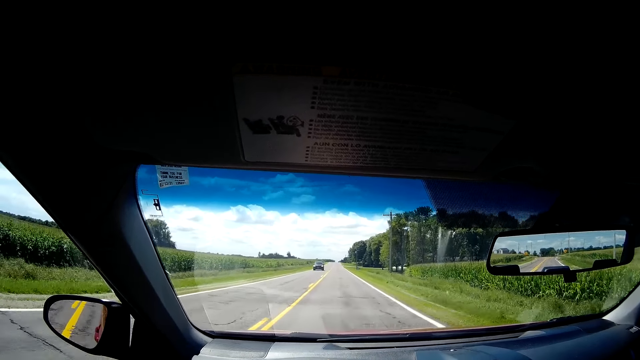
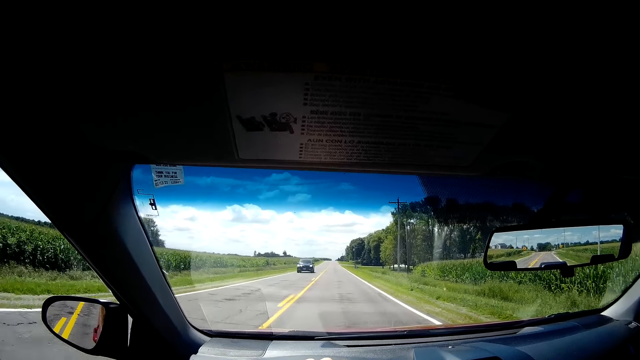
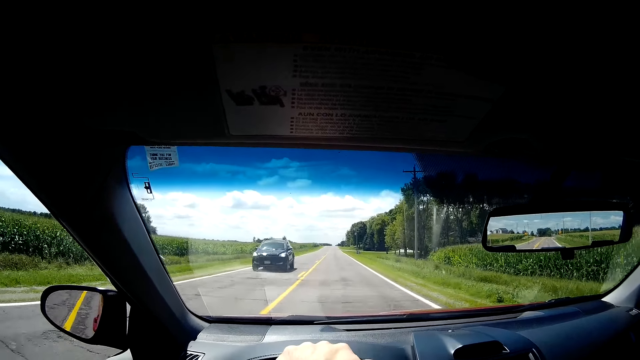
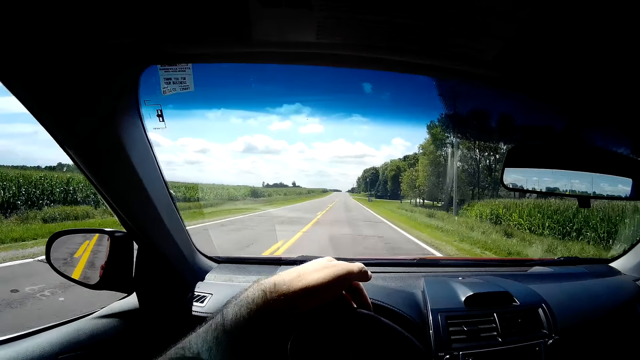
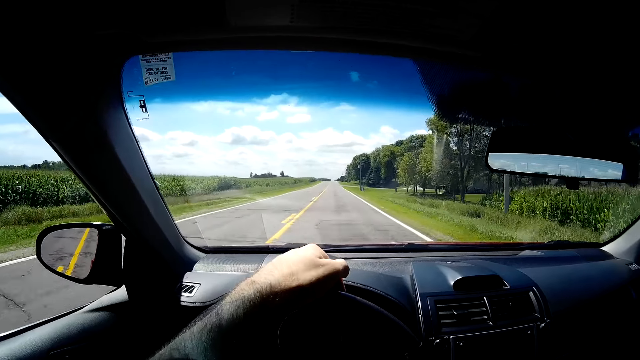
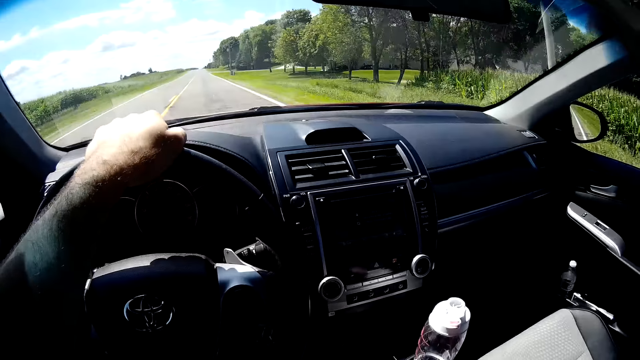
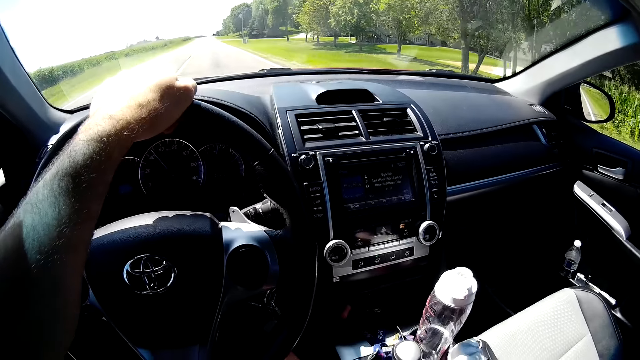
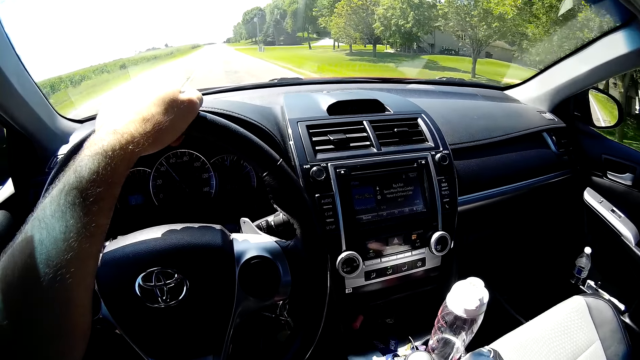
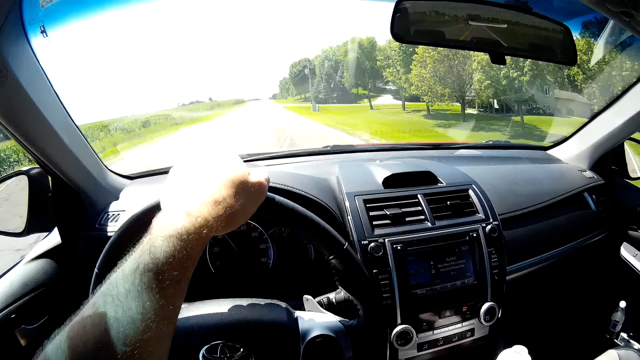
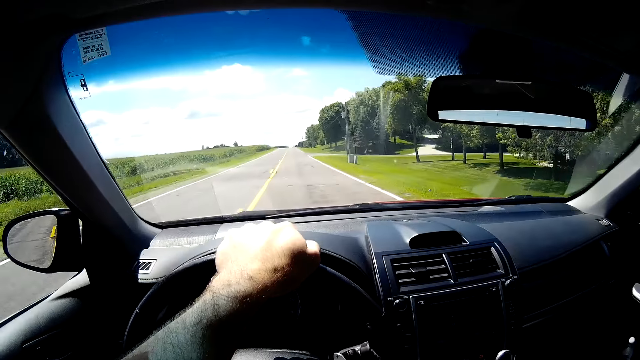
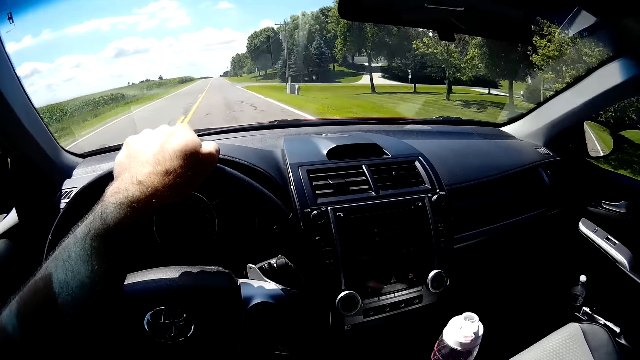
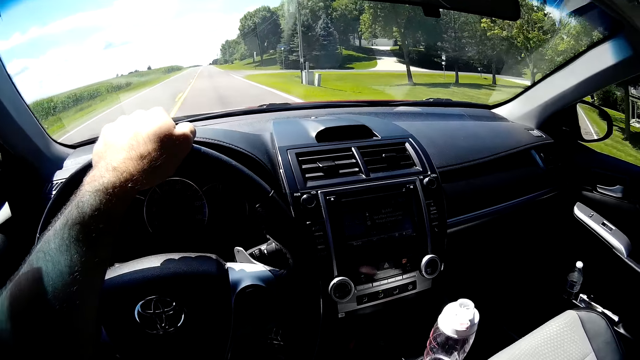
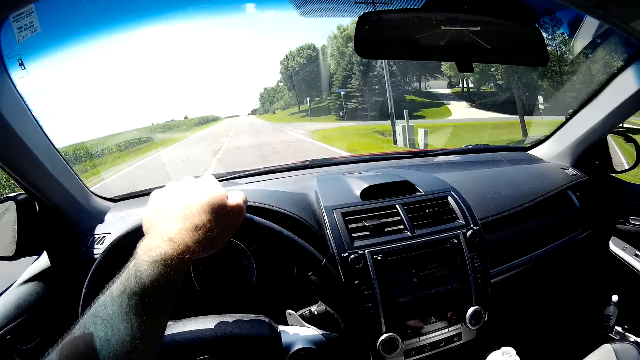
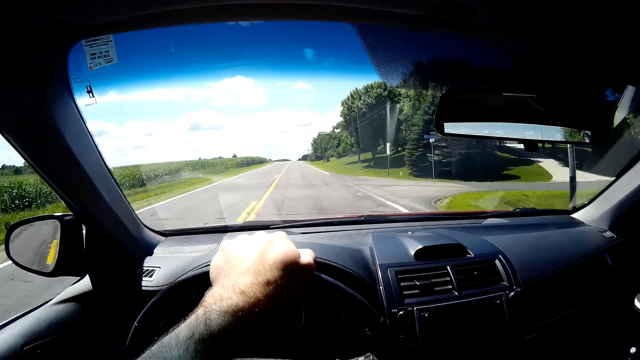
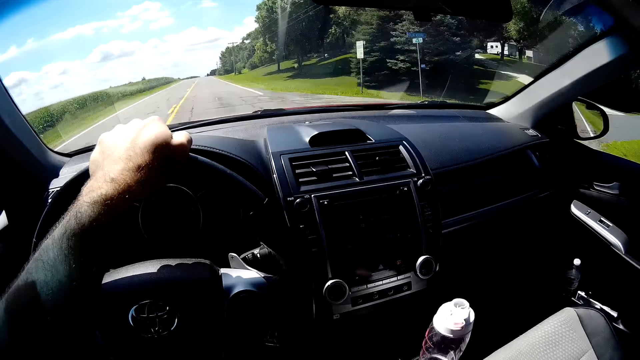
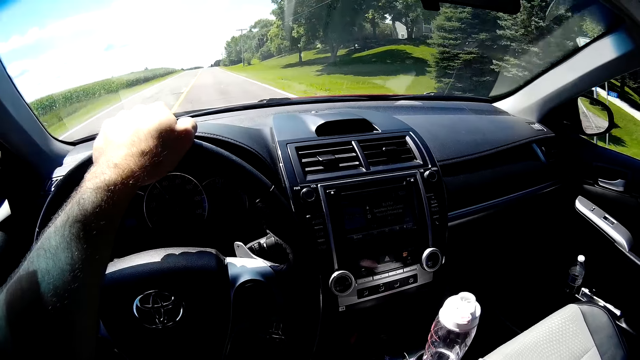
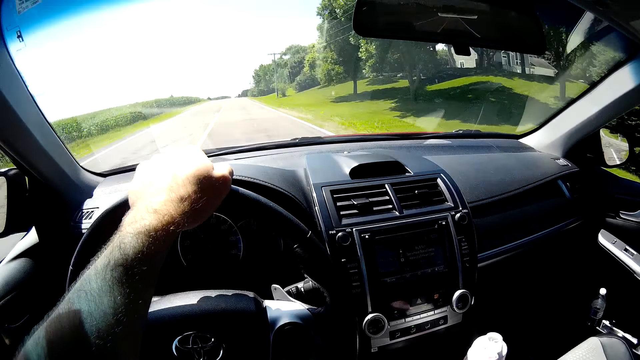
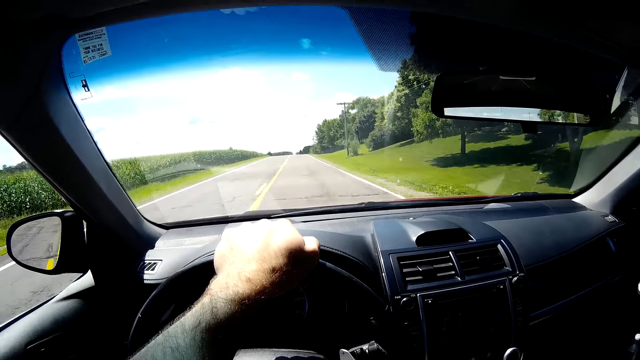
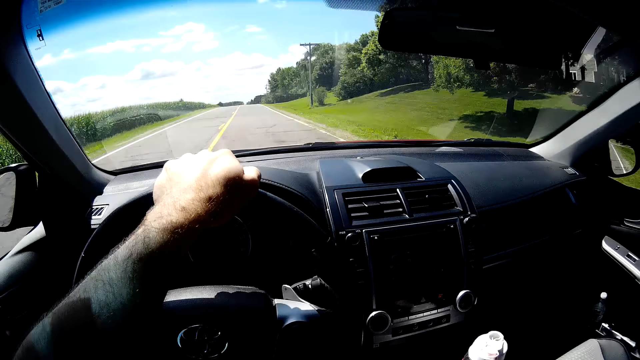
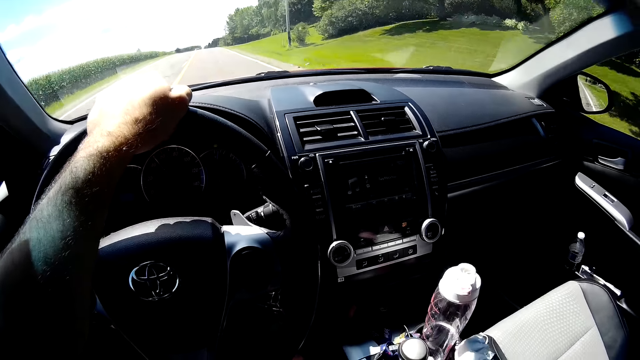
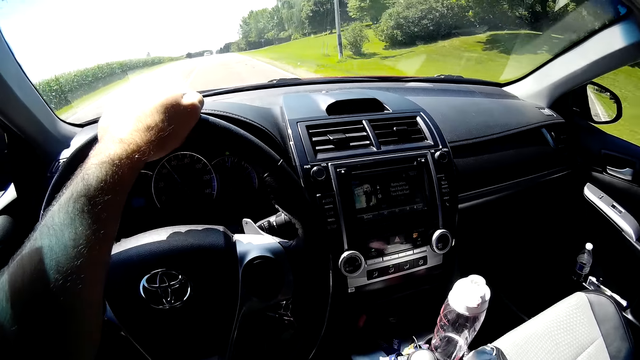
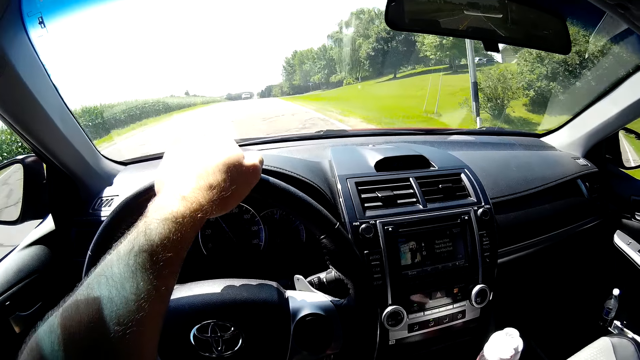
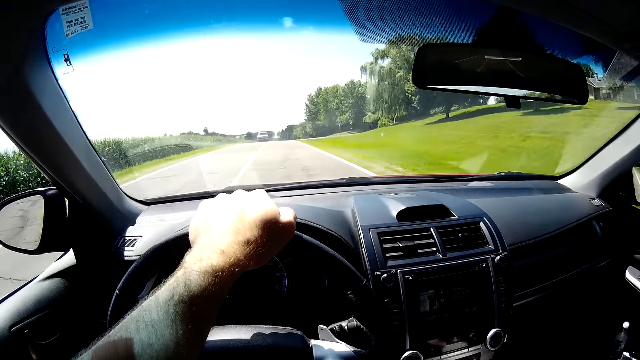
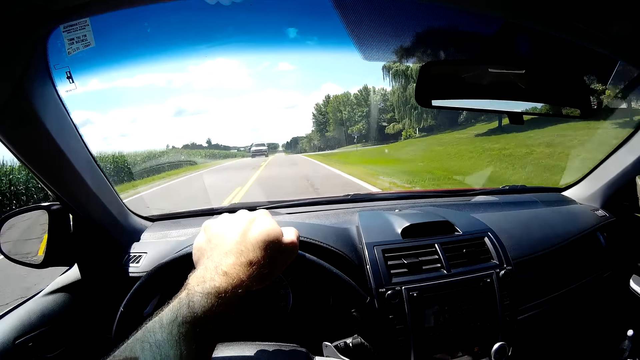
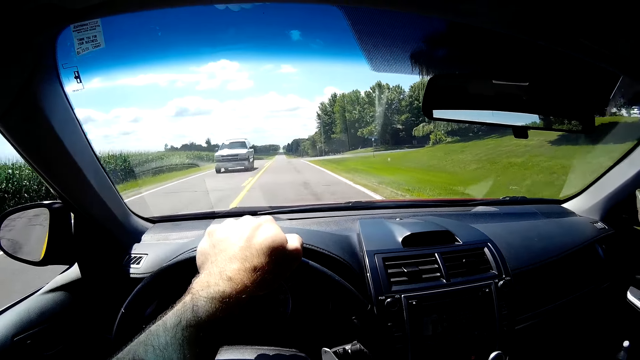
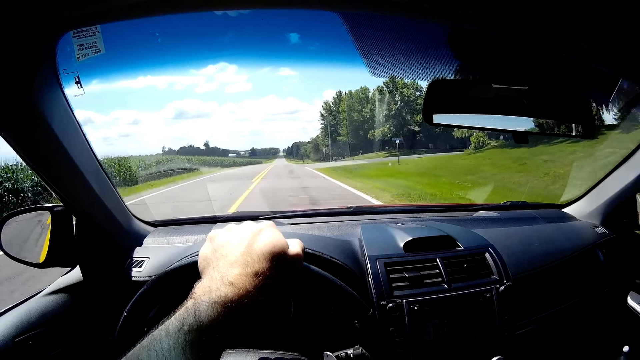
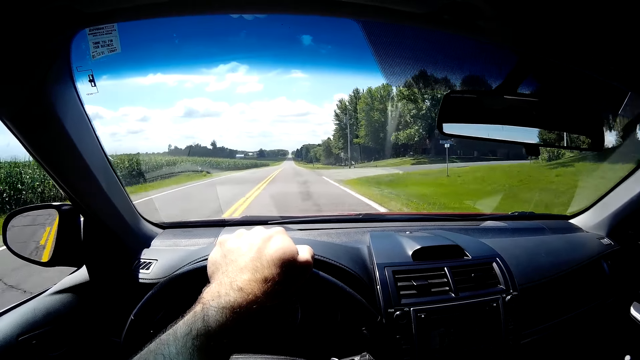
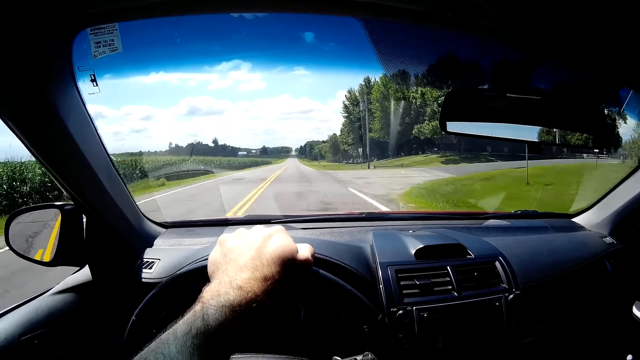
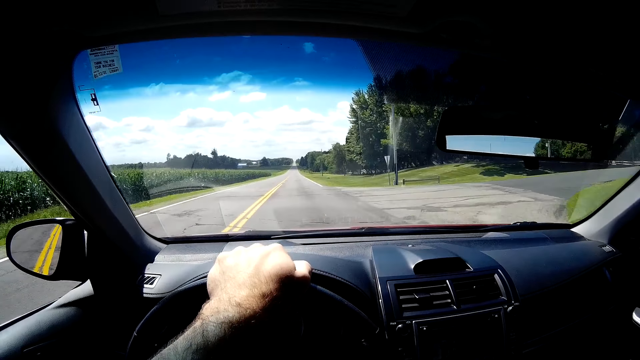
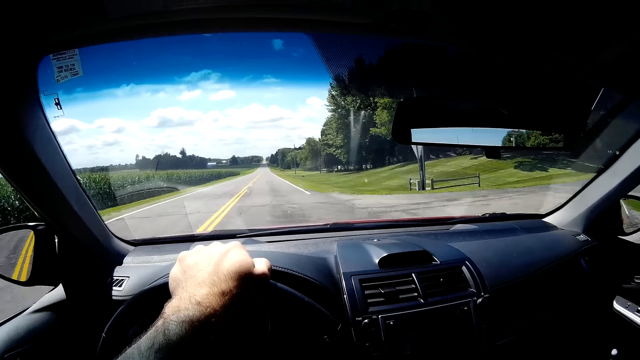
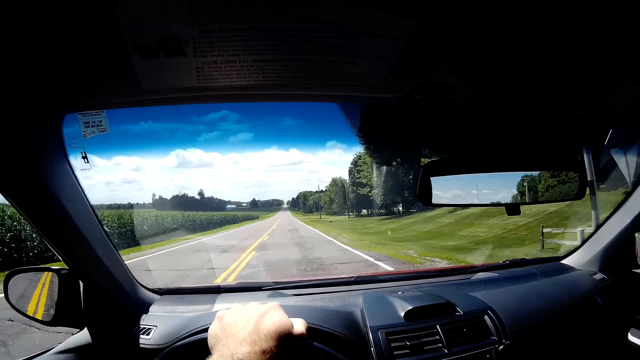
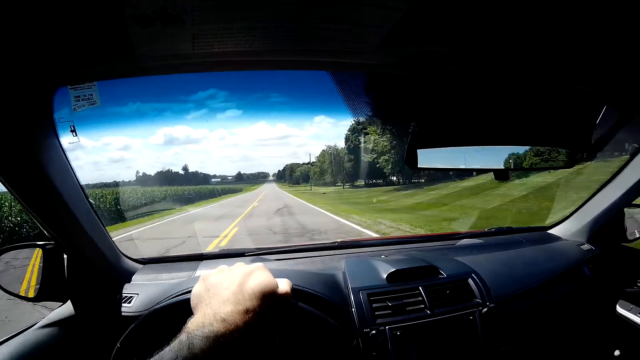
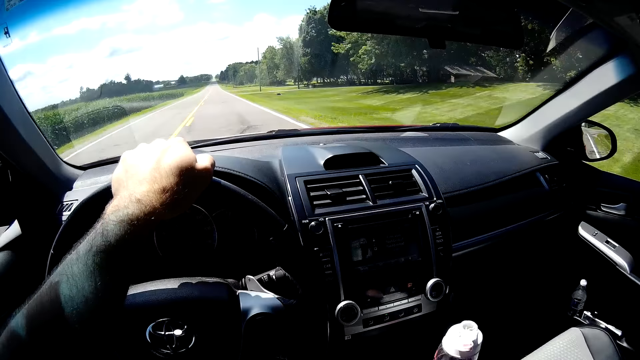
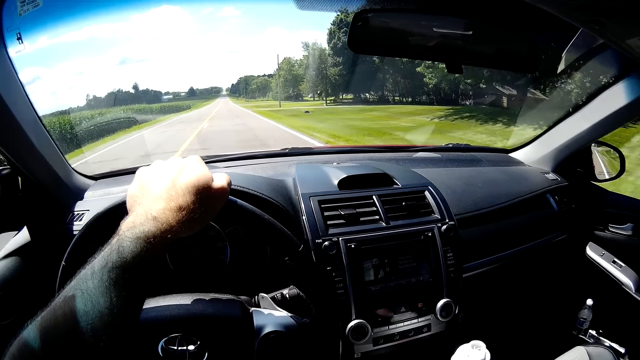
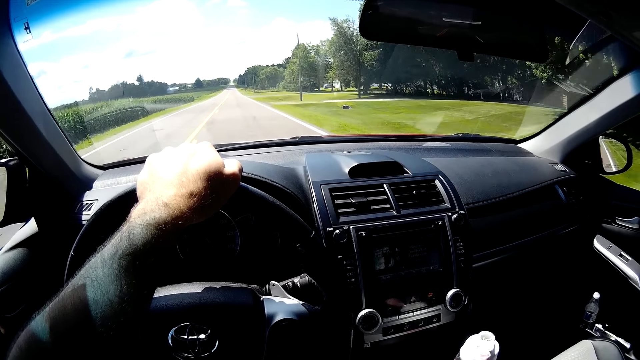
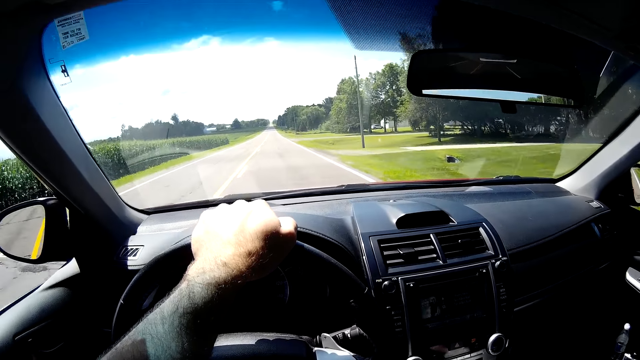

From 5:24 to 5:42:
A black car drives by the camera wearer. A white car drives by the camera wearer.

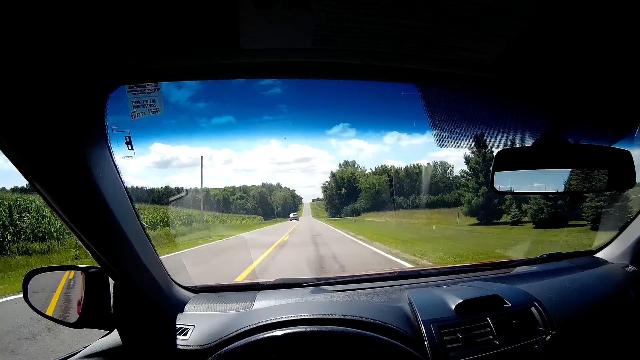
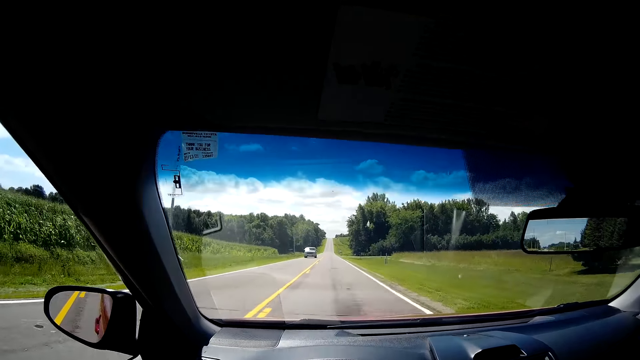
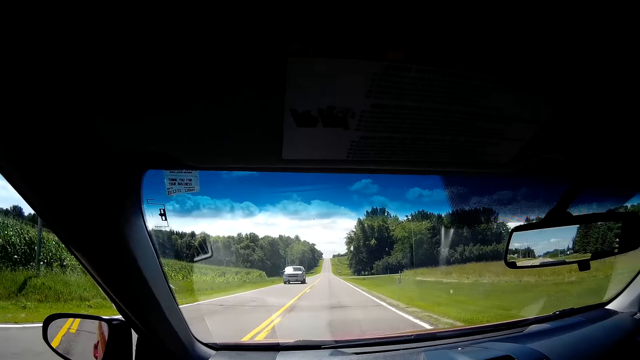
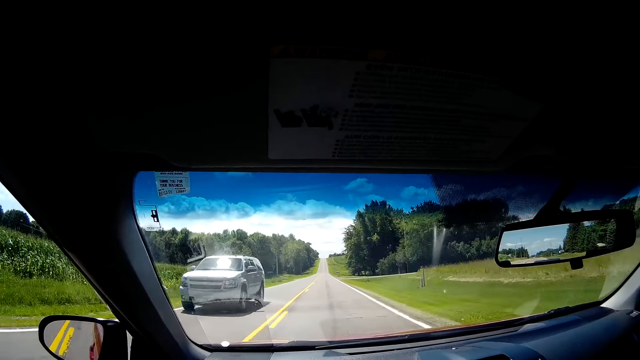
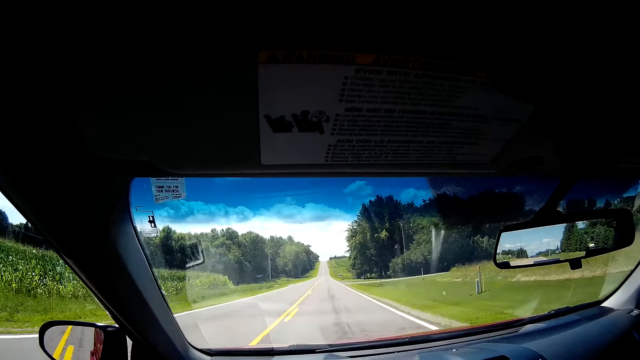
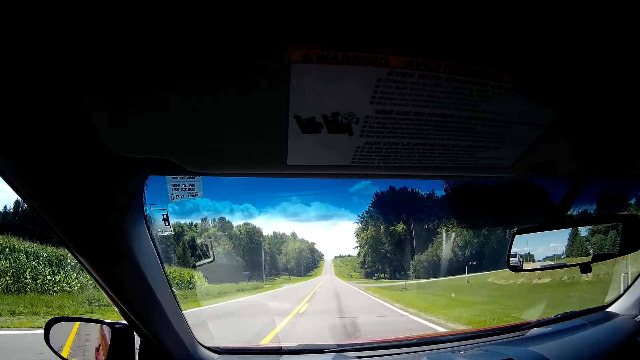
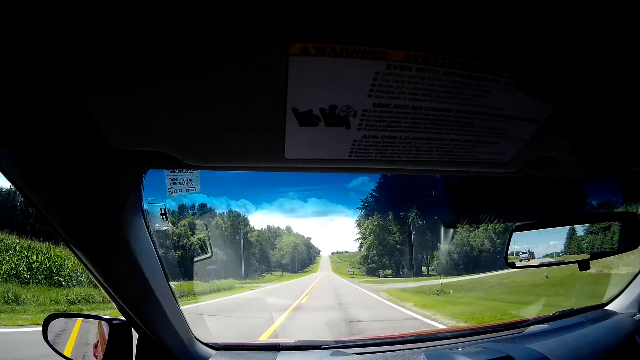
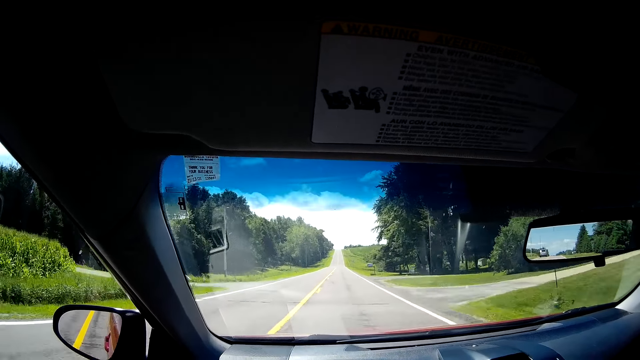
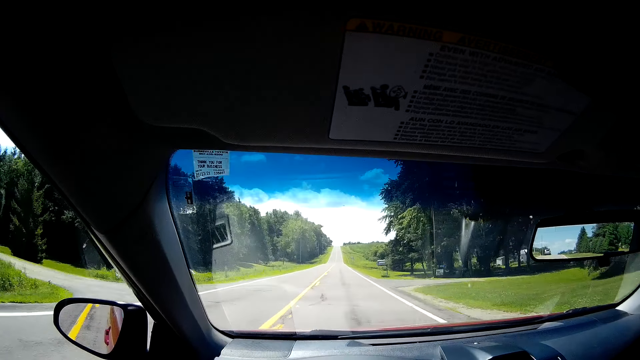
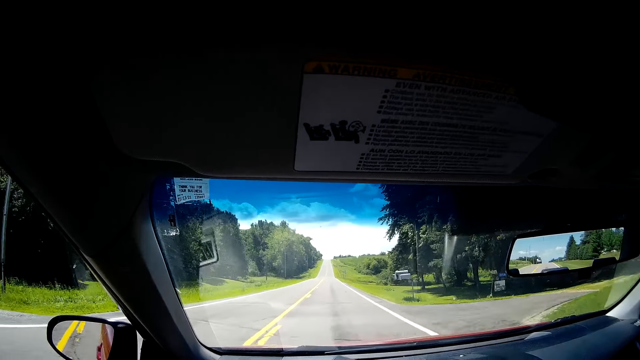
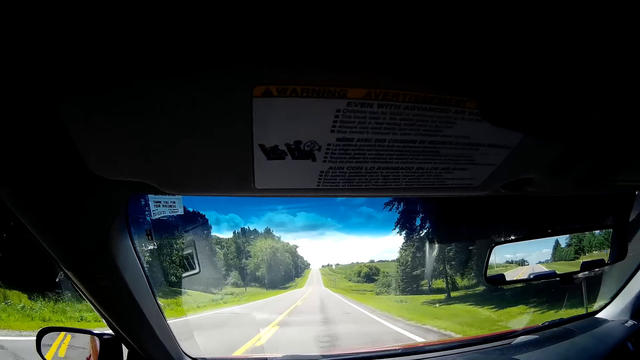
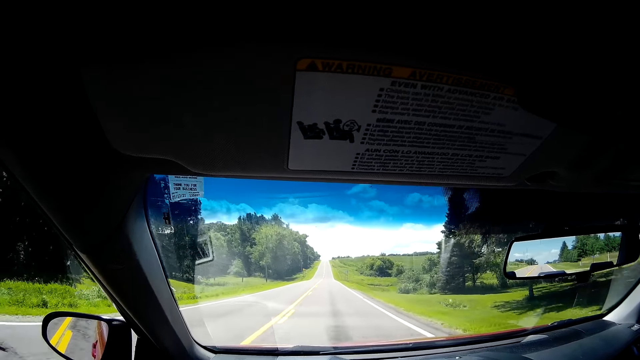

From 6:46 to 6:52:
A gray car drives by the camera wearer.
